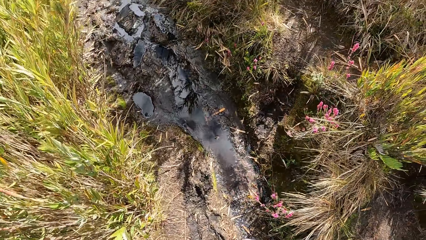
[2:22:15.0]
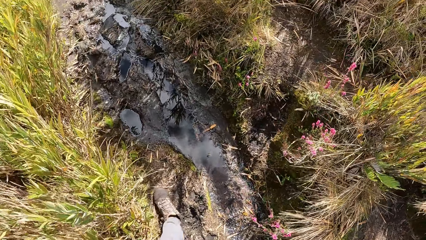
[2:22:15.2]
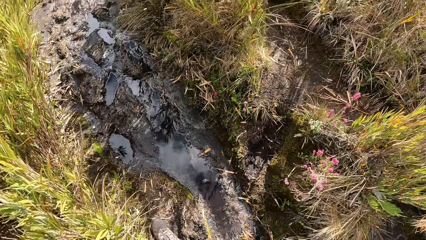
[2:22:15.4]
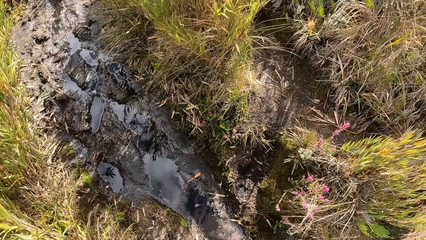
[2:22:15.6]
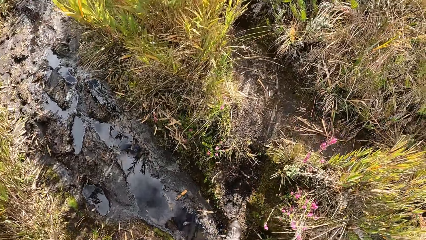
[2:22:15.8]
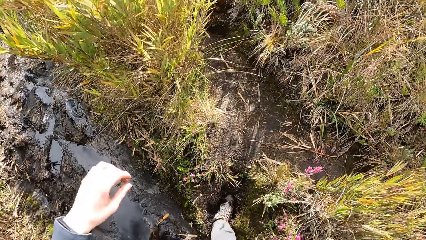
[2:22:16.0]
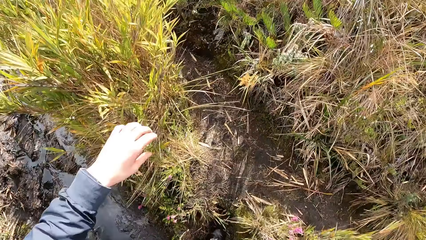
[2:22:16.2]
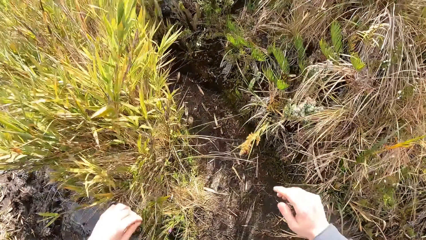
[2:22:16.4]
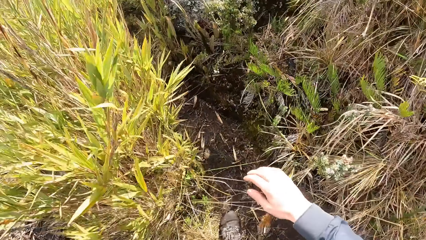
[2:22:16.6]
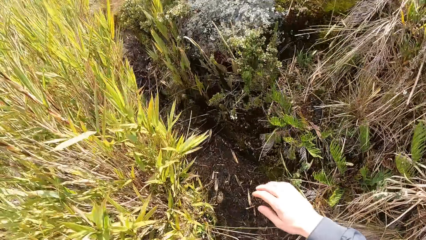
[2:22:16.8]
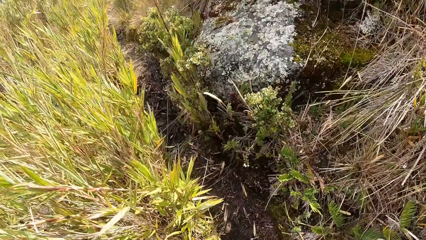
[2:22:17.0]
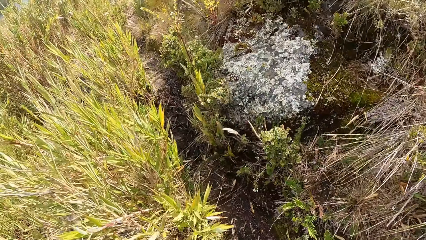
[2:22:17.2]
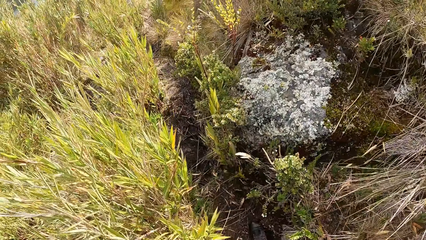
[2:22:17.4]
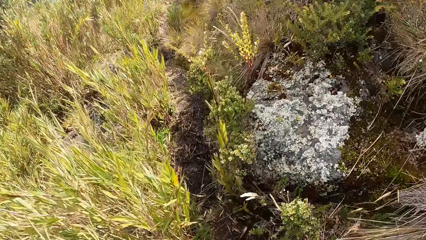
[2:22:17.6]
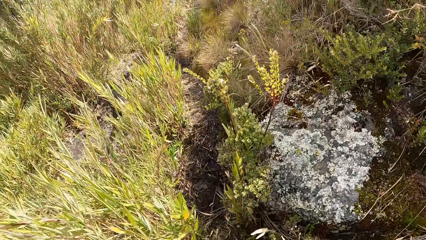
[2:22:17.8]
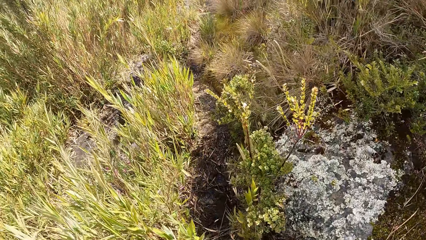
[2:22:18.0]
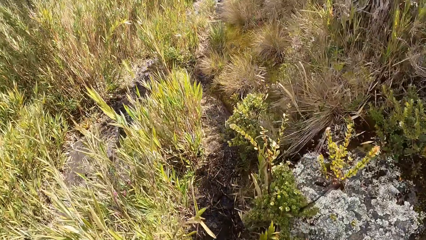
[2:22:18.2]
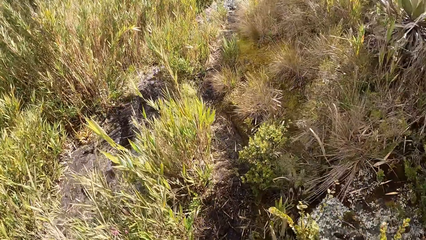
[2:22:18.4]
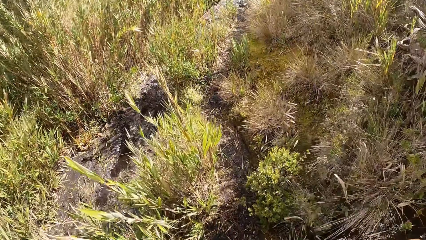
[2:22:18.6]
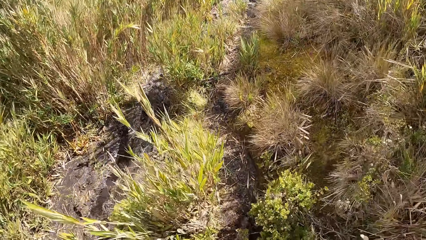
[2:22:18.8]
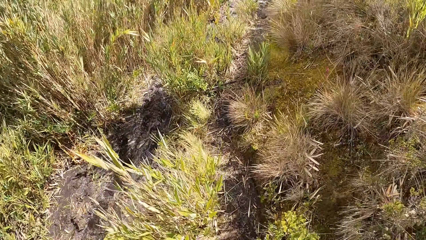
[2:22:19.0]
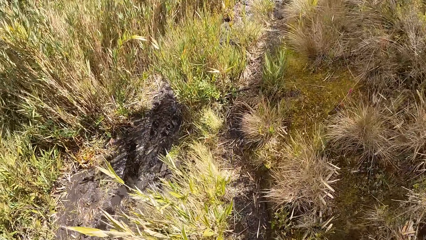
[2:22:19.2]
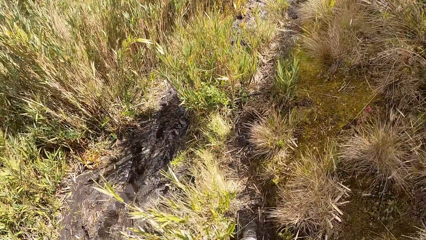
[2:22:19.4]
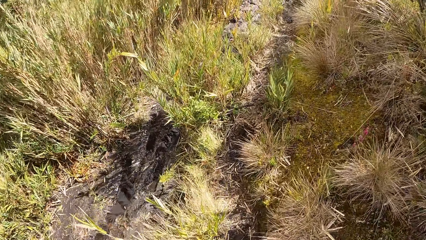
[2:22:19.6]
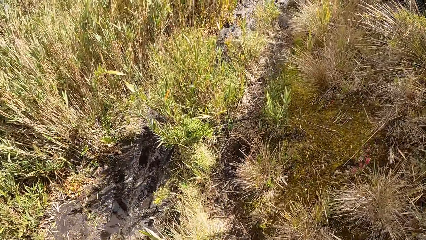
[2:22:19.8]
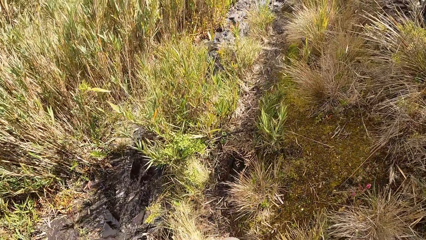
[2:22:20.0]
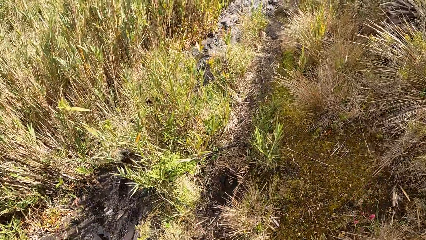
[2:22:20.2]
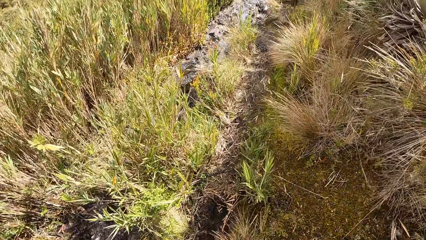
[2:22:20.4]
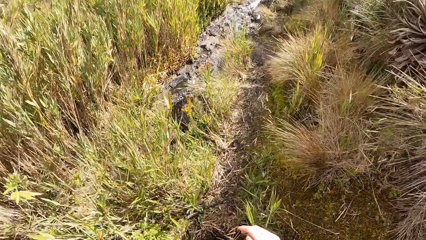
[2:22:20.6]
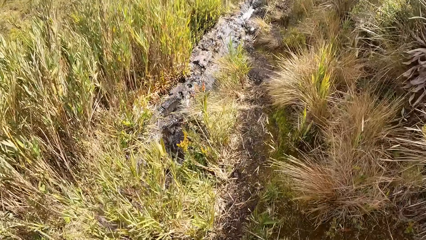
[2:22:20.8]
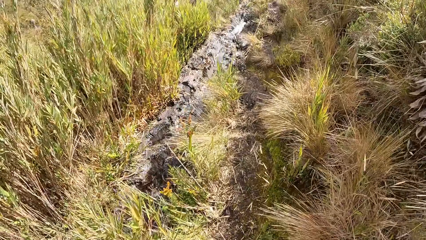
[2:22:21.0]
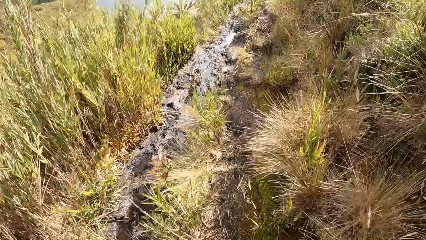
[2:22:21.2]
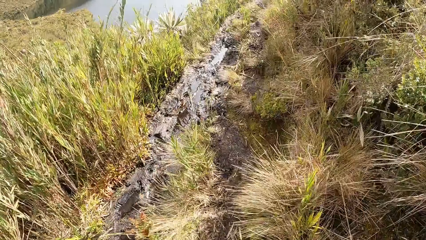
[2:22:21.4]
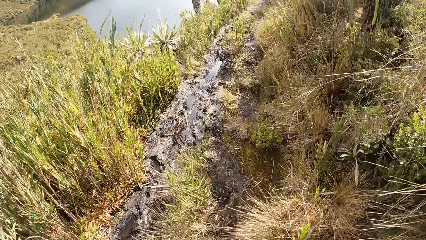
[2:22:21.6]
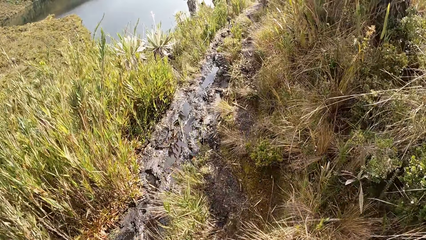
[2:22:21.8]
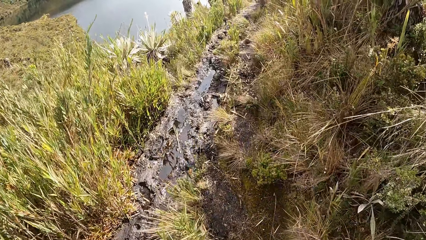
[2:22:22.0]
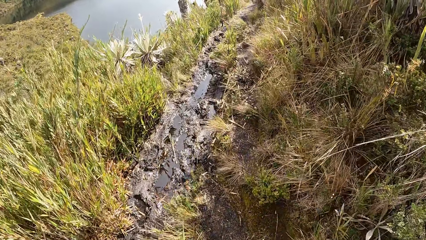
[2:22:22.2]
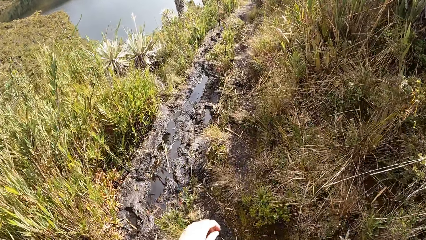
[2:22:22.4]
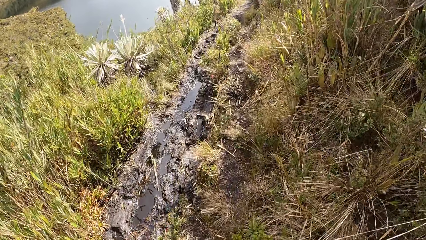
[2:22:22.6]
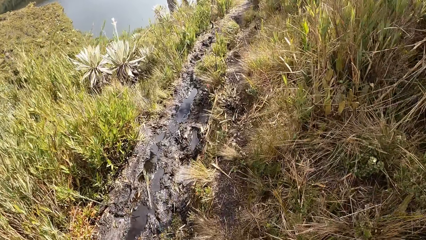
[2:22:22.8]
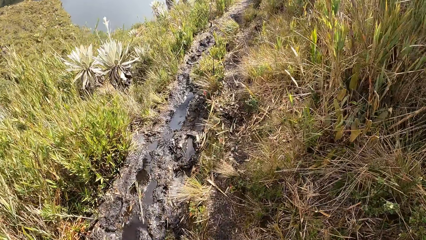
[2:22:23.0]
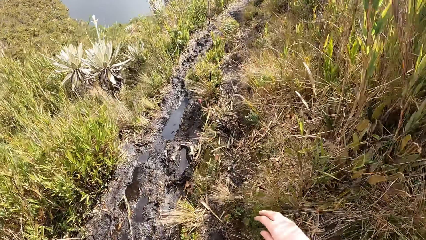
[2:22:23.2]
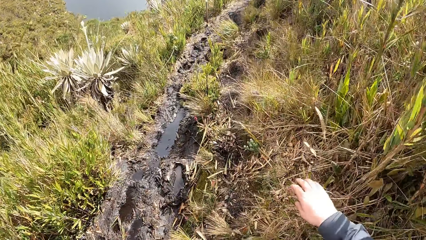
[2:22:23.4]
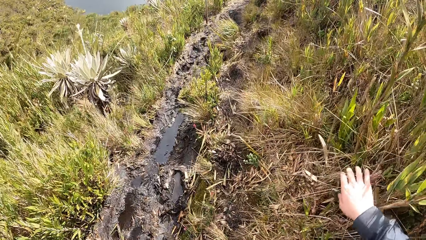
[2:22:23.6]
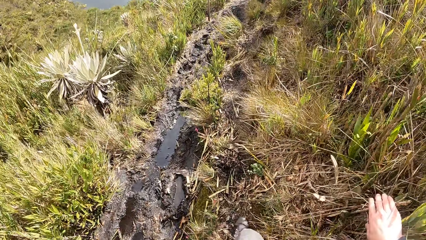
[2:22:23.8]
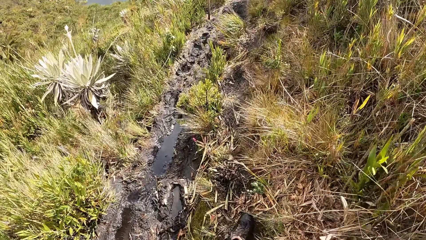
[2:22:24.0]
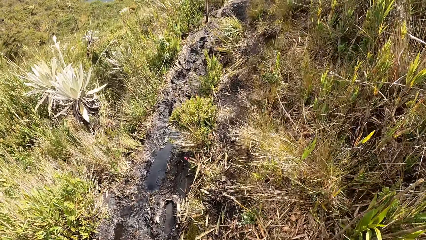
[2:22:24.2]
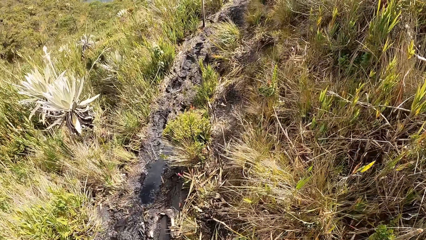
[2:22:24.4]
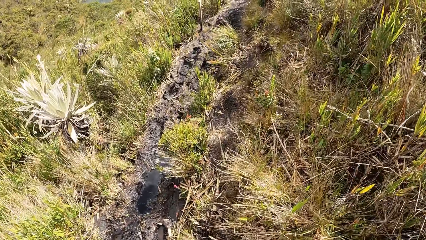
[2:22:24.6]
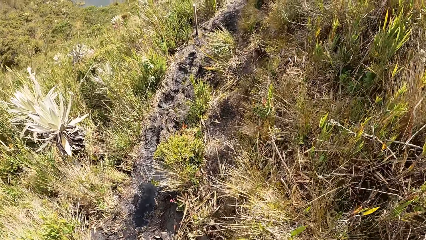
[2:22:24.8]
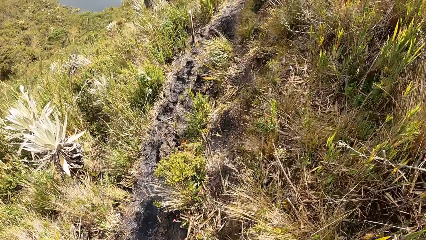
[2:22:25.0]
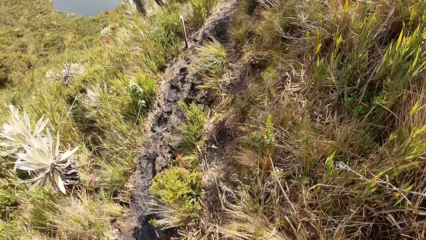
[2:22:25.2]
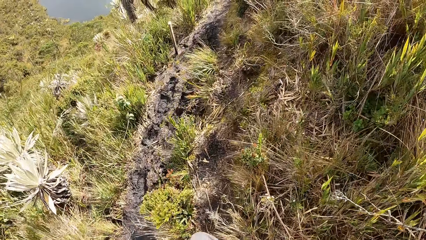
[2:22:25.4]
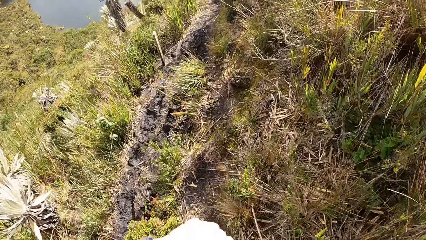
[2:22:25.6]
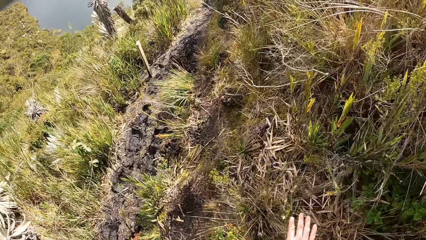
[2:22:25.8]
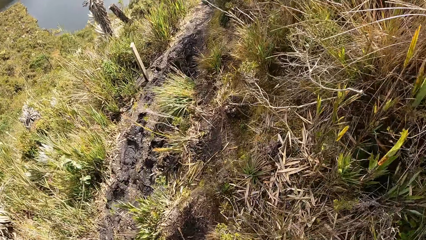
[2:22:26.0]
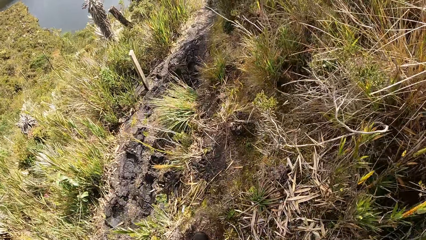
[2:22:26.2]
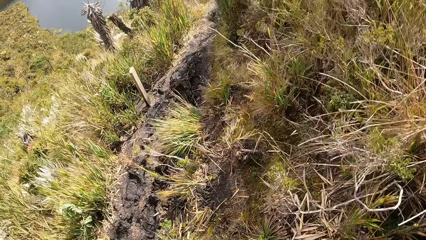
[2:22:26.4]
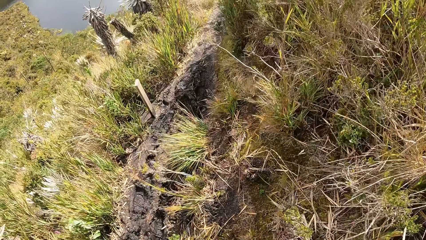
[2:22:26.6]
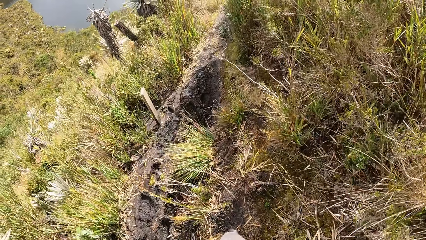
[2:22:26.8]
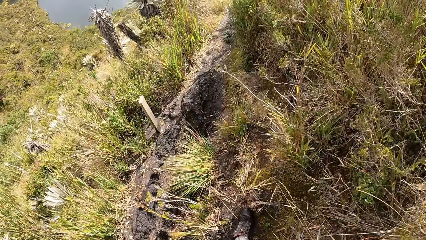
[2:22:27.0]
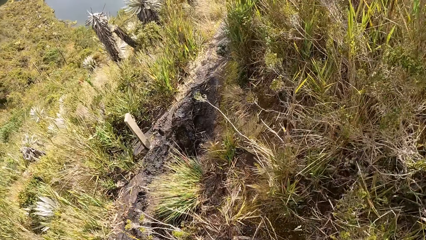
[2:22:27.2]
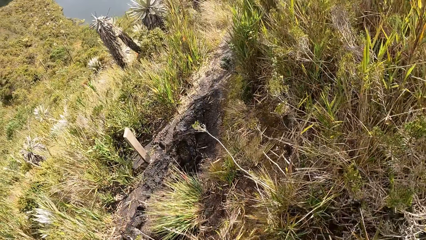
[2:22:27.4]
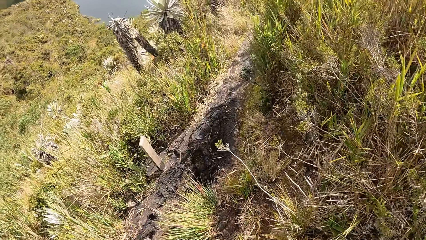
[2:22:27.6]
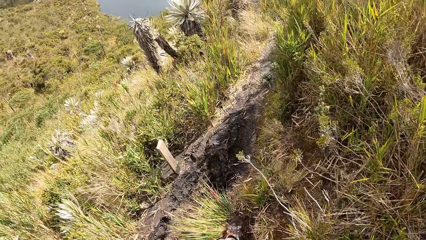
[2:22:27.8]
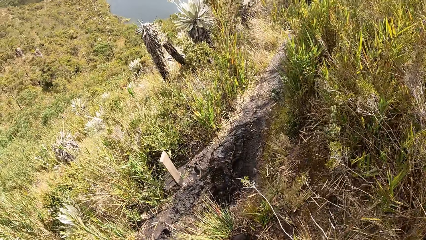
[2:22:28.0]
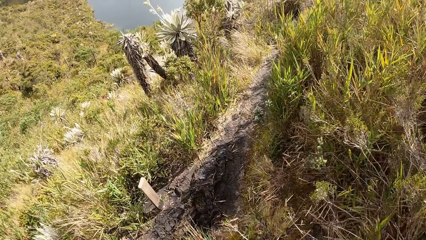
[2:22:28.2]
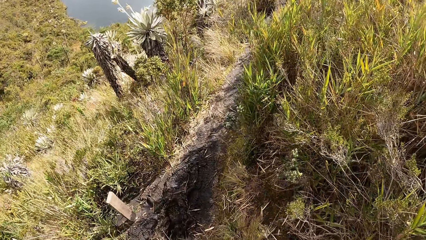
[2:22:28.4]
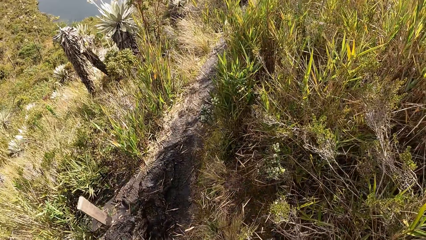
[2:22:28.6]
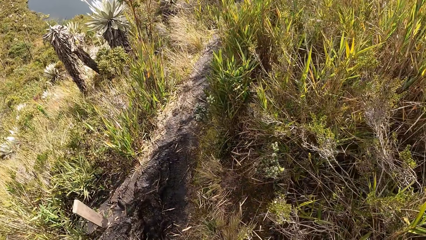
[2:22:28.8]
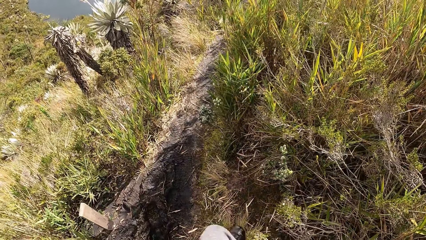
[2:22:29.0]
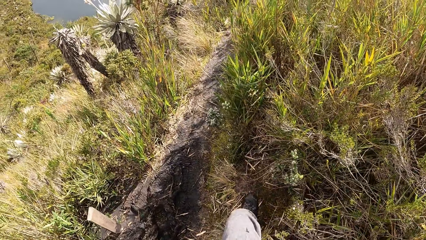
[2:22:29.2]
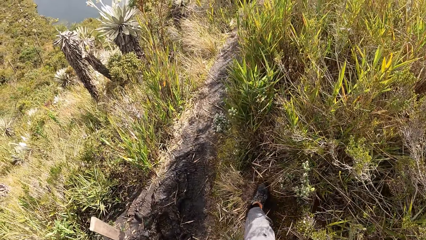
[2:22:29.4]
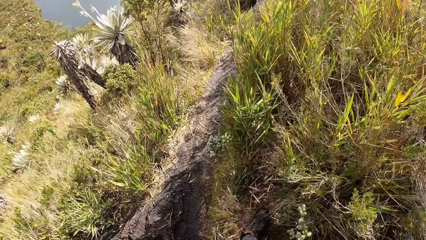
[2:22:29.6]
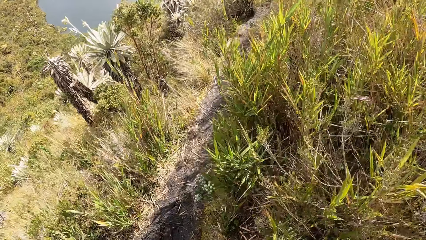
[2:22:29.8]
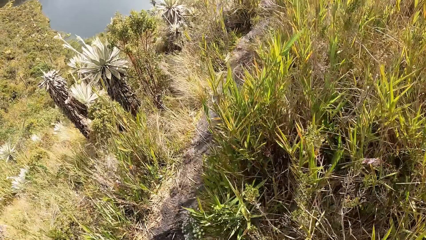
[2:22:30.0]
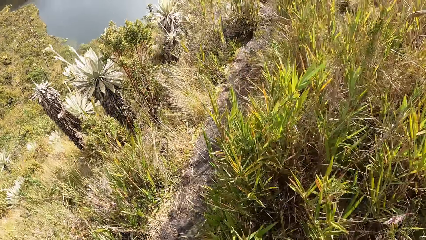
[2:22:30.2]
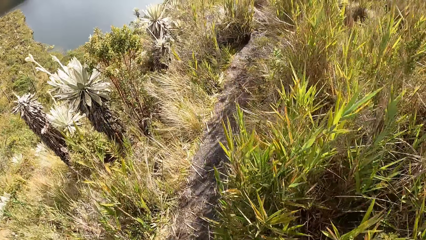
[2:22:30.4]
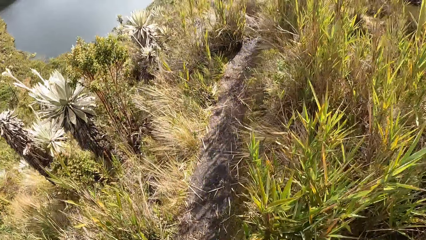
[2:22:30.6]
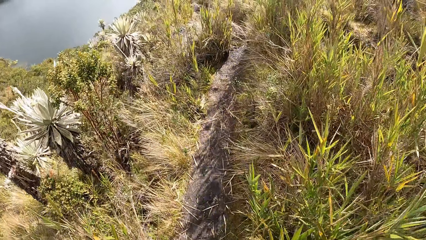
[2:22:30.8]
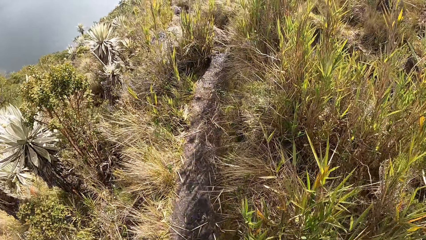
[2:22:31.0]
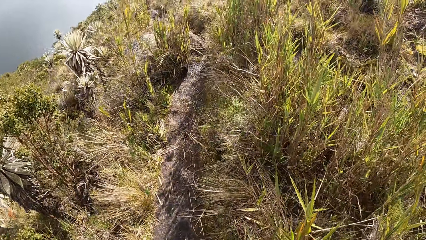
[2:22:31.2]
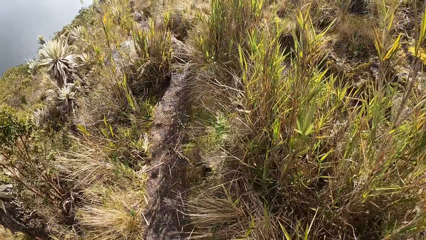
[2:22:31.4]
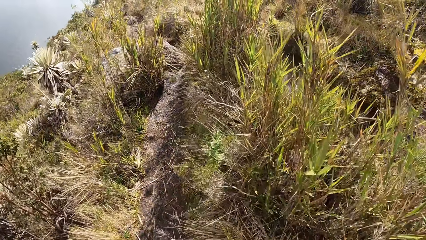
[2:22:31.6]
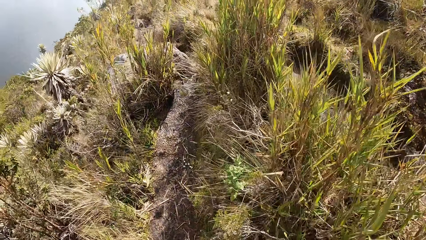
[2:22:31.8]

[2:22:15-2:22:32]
The camera wearer walks on the field. He raises his hands. He walks on the field. He touches a plant with his right hand. He walks on the field.
